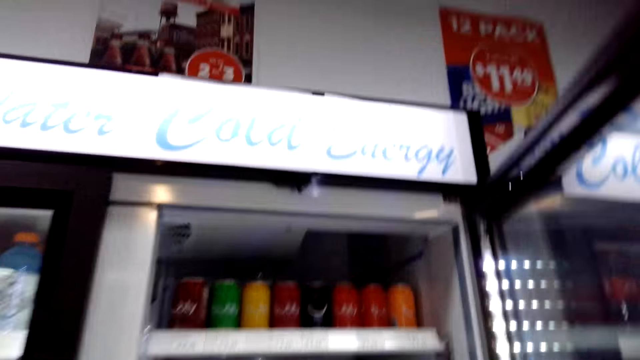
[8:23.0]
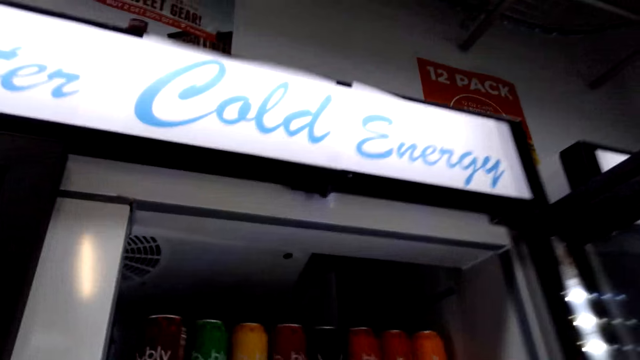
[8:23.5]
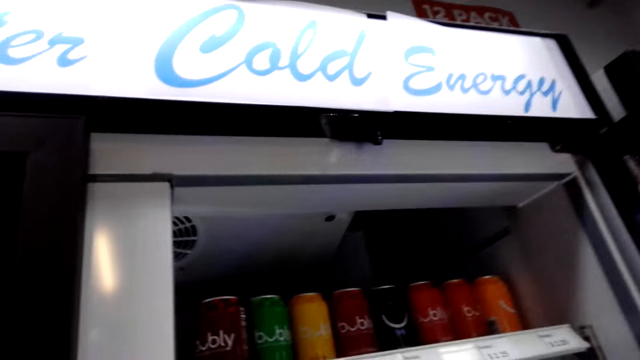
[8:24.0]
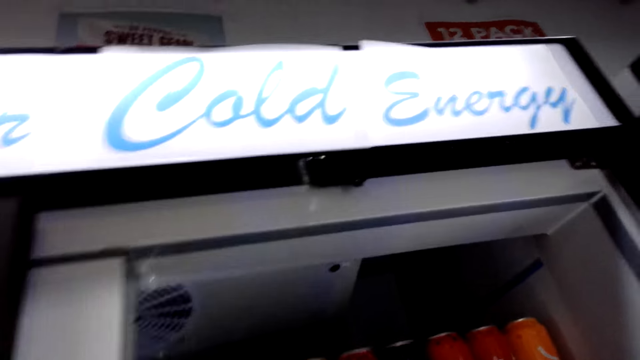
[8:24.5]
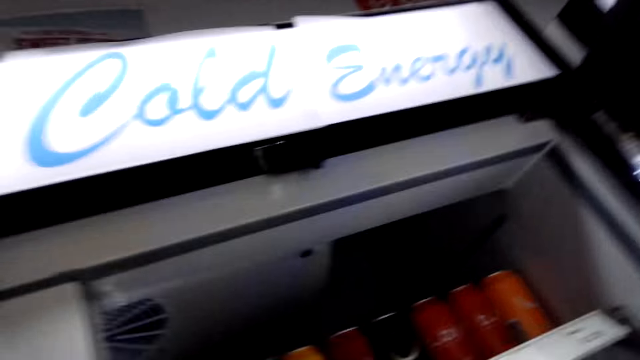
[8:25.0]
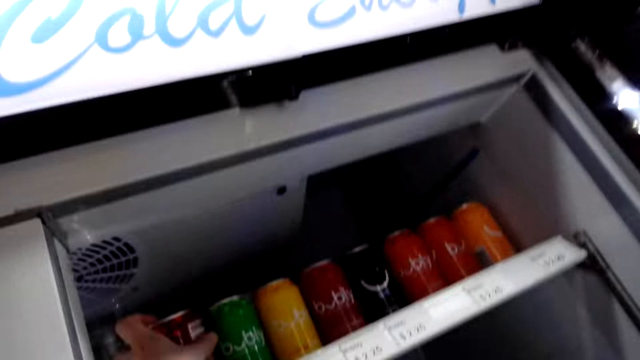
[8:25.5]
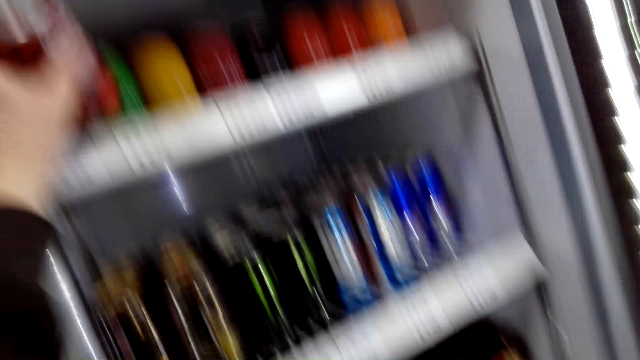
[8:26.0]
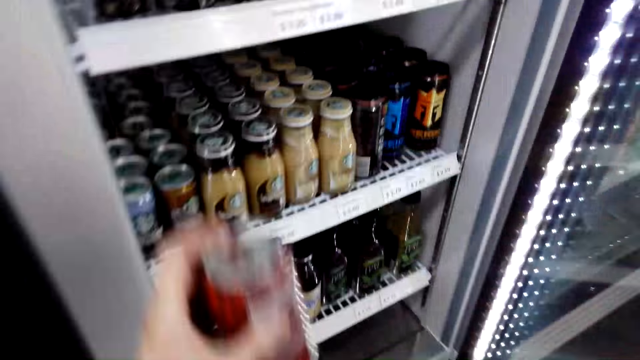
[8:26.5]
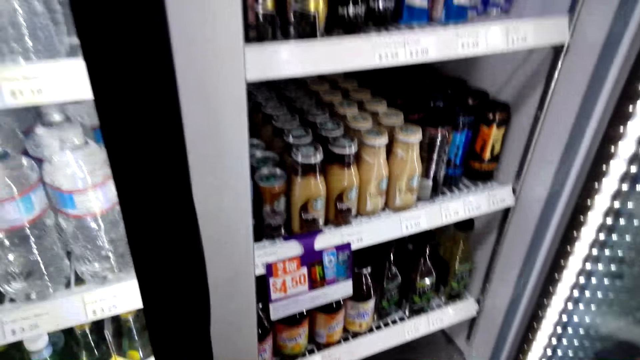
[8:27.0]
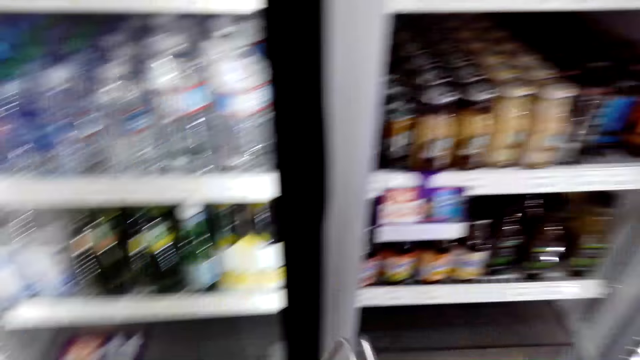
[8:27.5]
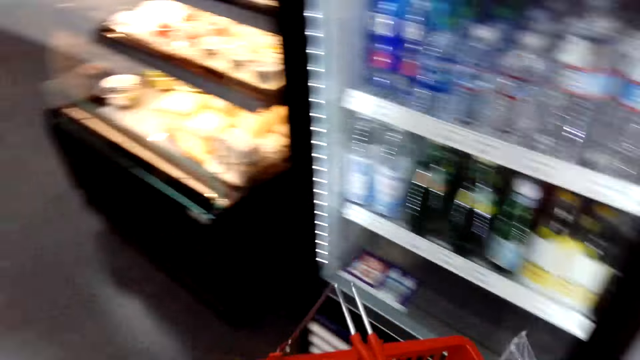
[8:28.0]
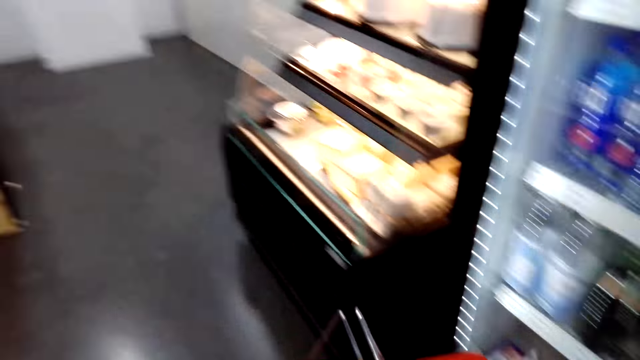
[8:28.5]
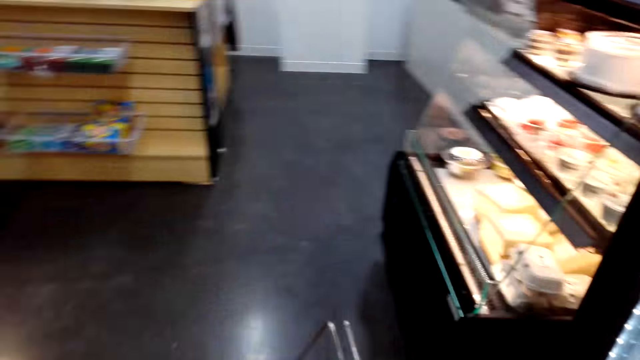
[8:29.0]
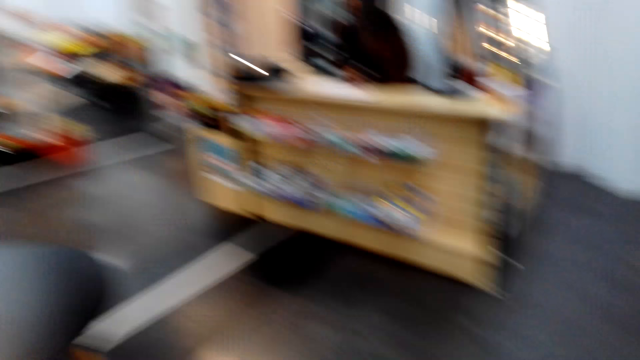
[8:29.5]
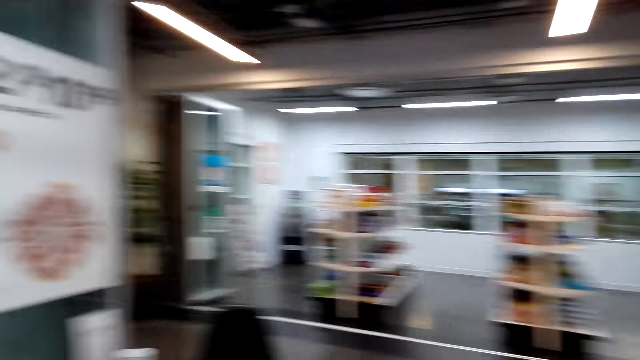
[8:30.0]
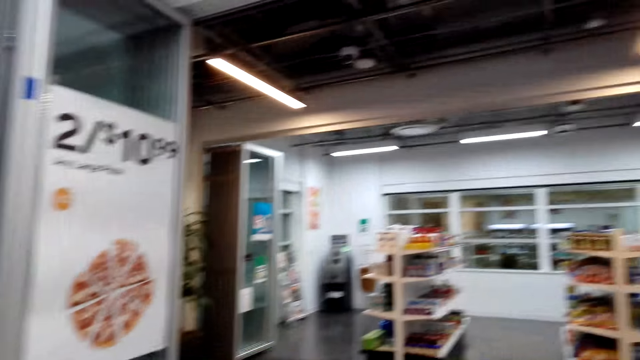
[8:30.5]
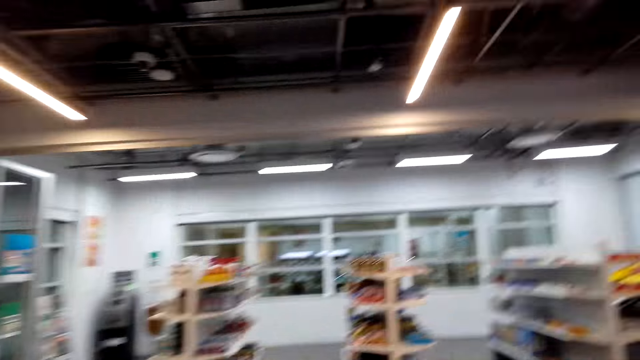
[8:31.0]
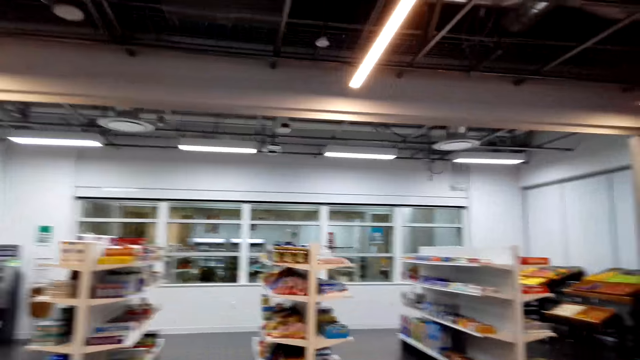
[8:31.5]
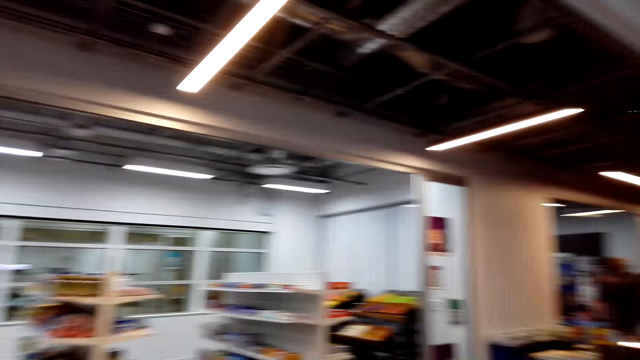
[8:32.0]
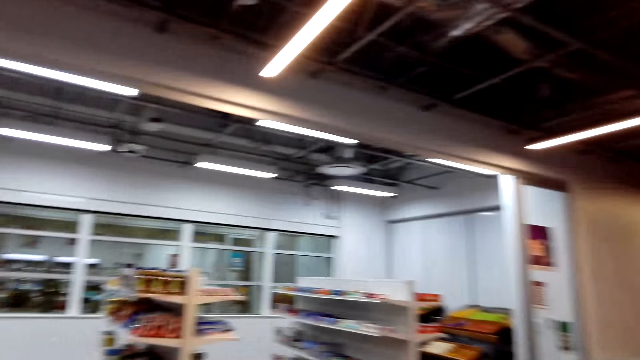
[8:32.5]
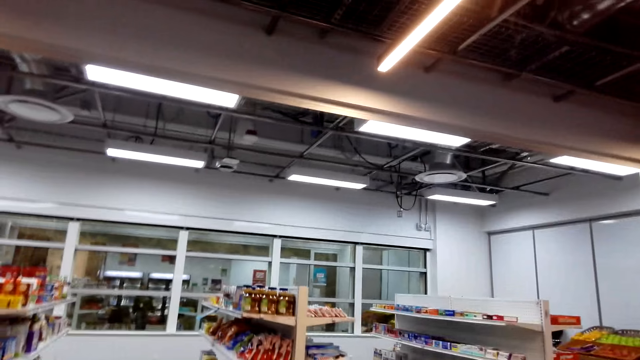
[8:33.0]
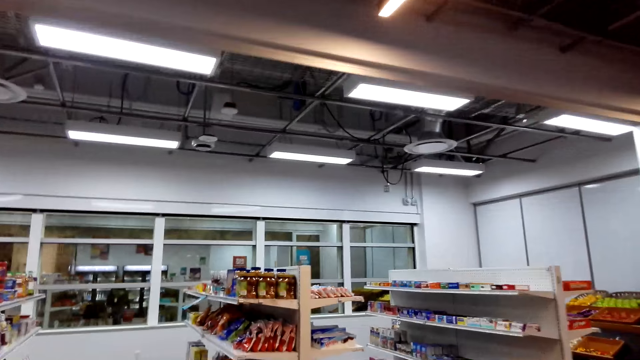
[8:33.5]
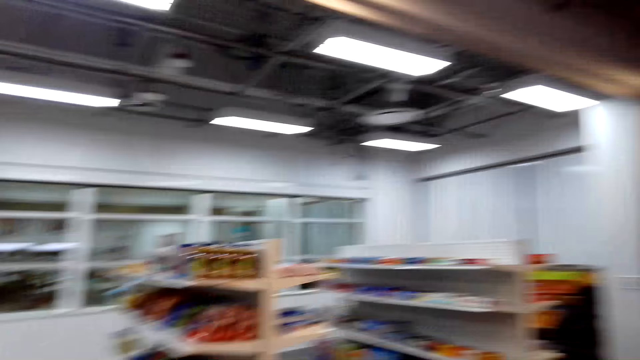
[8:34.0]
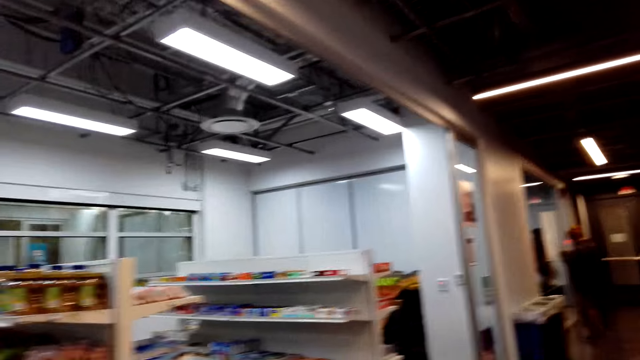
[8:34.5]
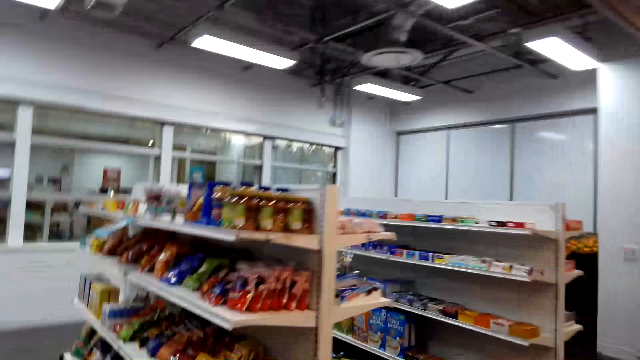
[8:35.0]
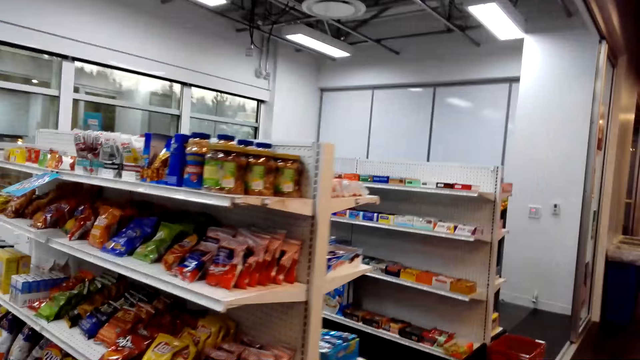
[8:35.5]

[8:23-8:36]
The camera wearer opens a fridge. They pick up a soda from the fridge. They walk in the grocery.

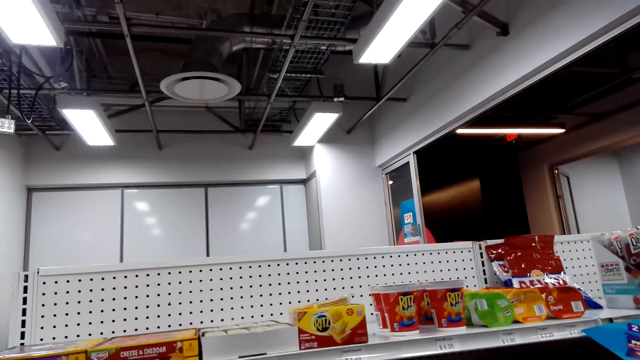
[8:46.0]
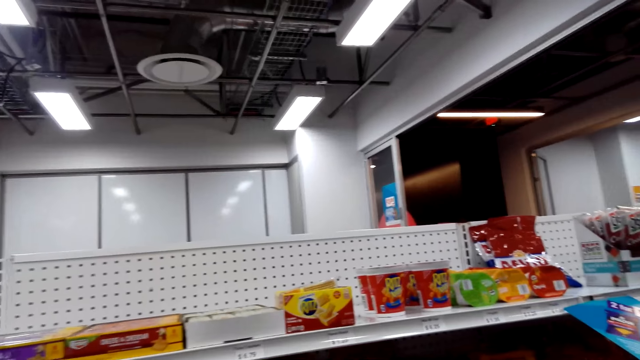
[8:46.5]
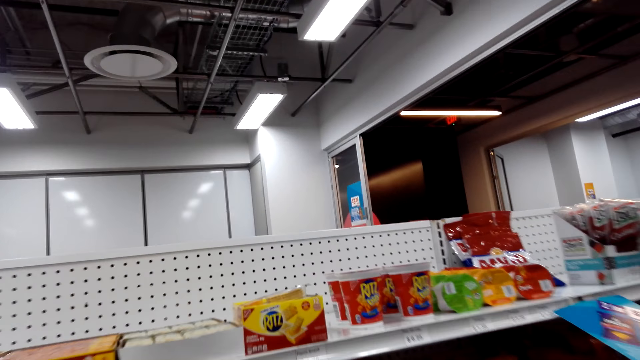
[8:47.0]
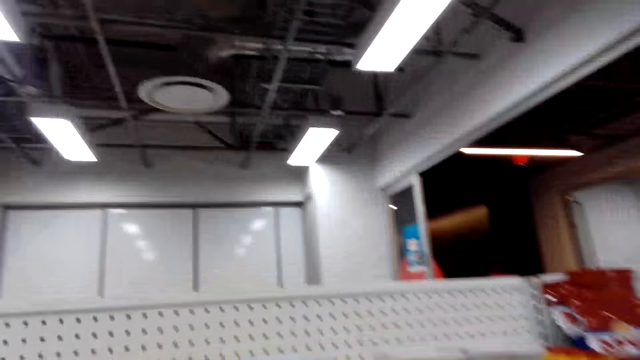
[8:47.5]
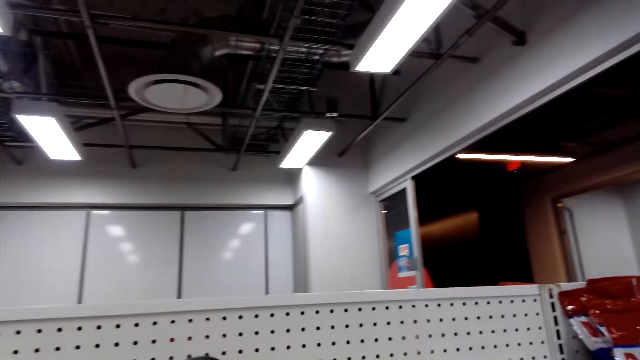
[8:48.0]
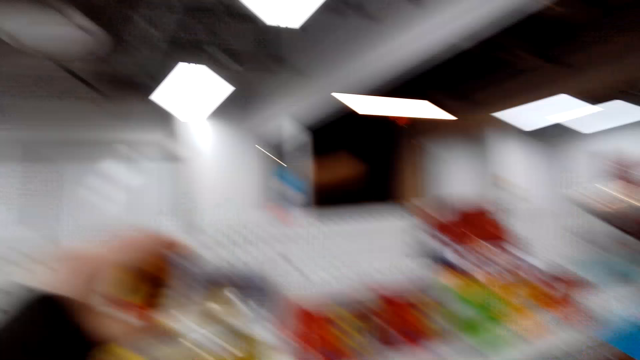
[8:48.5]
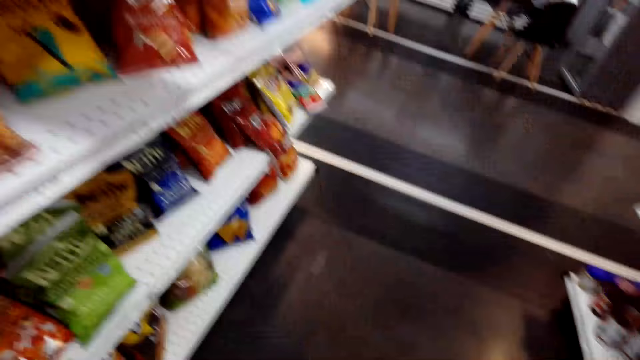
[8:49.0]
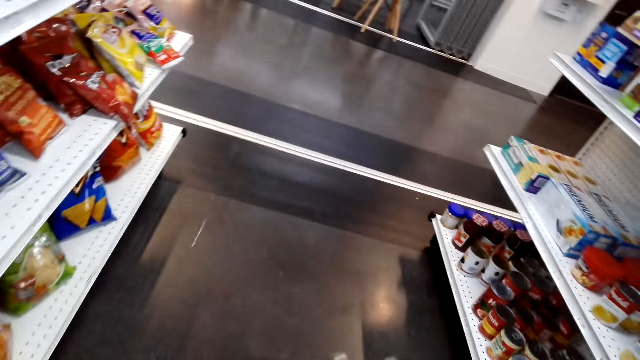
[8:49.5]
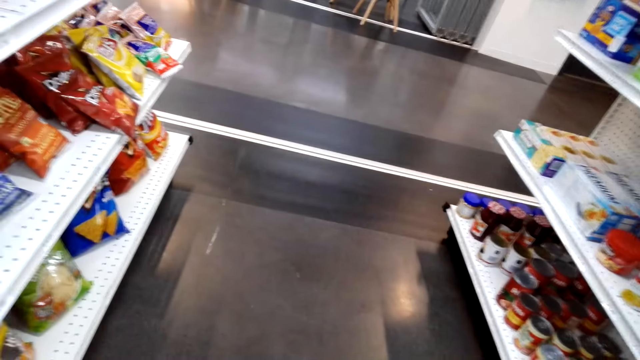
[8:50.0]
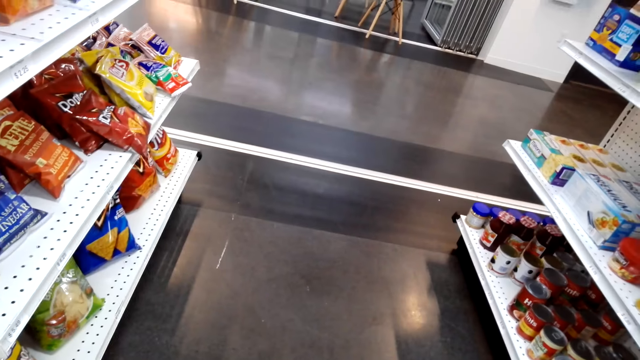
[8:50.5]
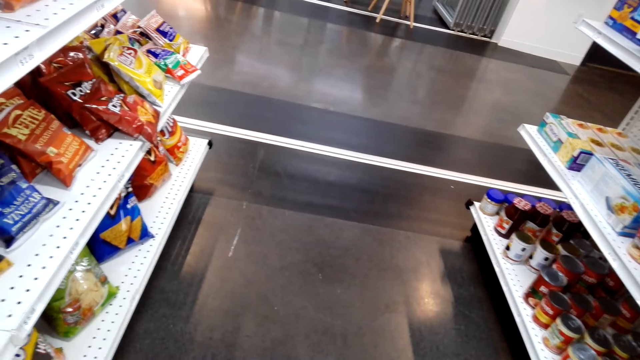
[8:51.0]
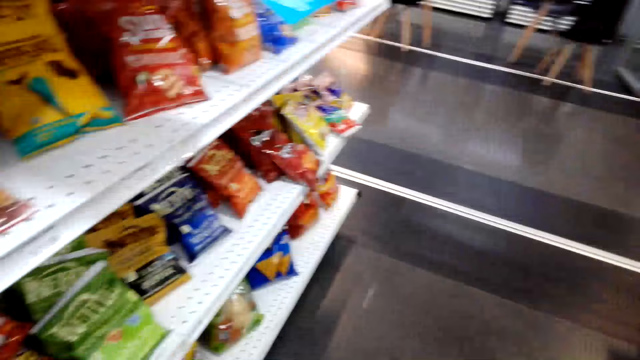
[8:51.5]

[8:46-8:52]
The camera wearer picks up a box of biscuits.
